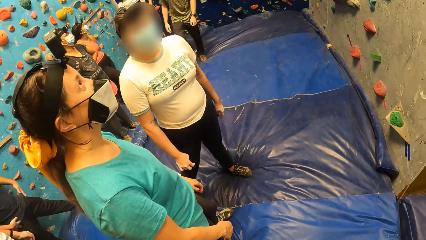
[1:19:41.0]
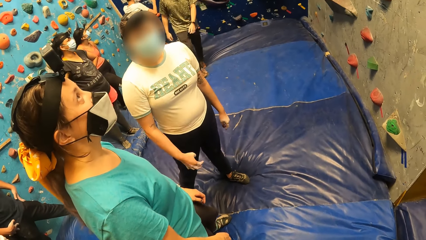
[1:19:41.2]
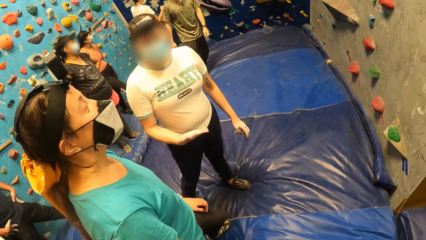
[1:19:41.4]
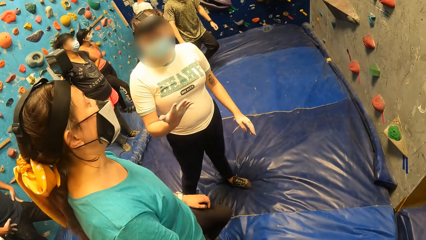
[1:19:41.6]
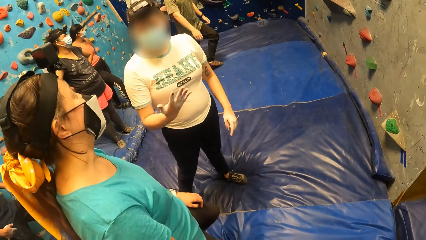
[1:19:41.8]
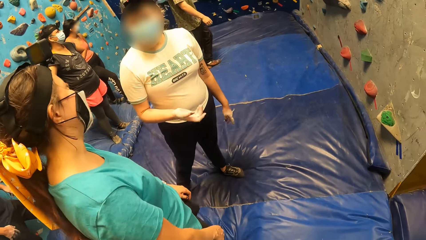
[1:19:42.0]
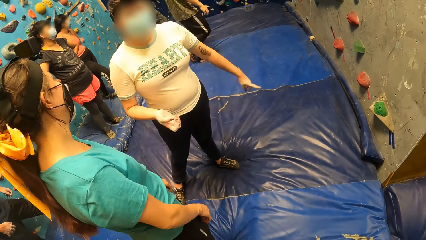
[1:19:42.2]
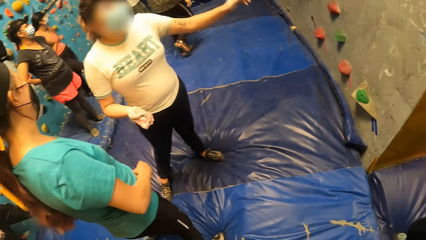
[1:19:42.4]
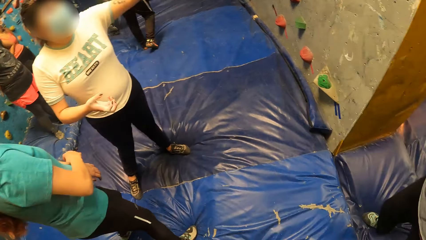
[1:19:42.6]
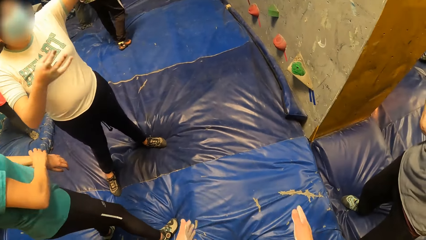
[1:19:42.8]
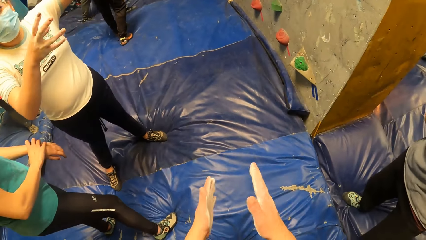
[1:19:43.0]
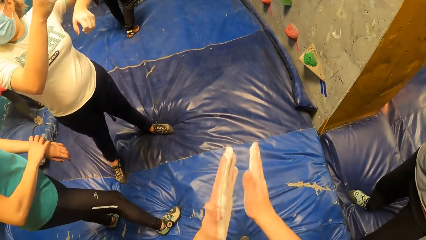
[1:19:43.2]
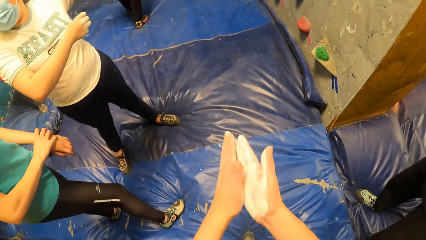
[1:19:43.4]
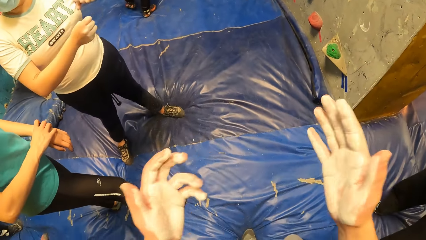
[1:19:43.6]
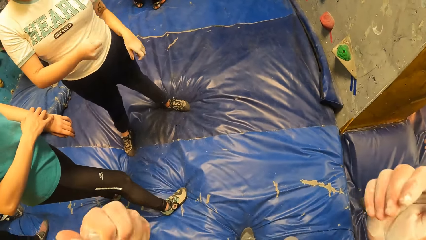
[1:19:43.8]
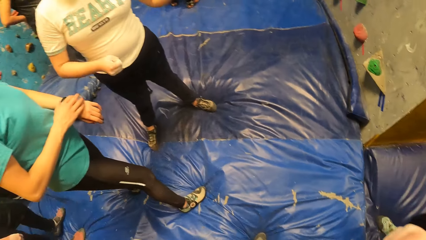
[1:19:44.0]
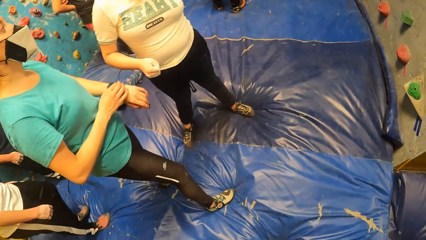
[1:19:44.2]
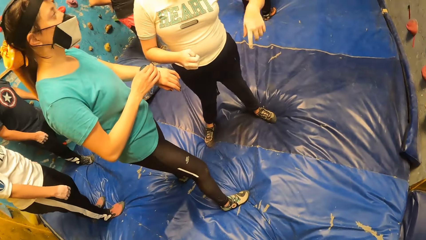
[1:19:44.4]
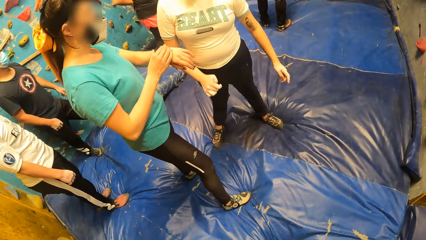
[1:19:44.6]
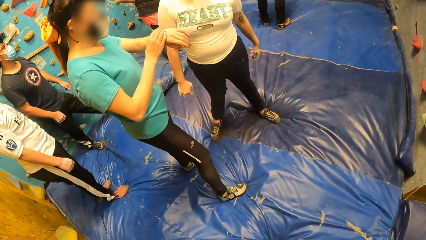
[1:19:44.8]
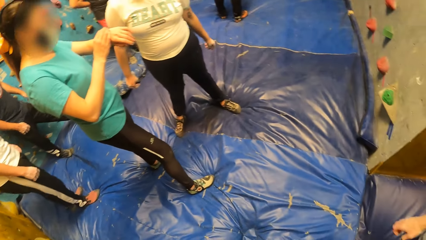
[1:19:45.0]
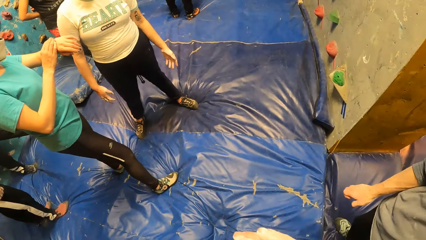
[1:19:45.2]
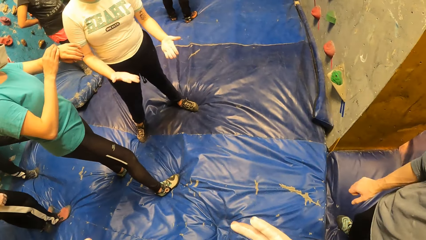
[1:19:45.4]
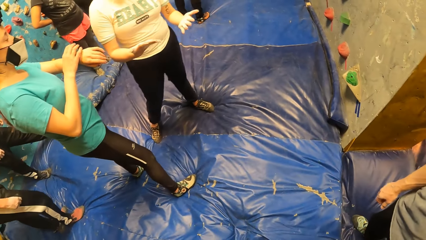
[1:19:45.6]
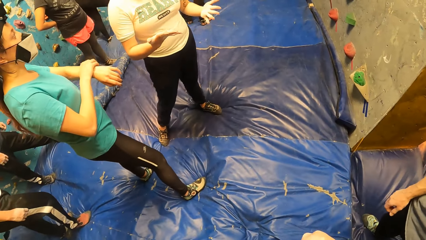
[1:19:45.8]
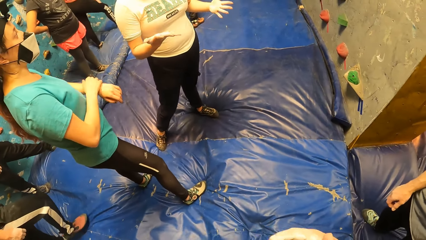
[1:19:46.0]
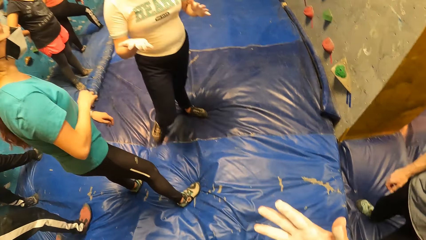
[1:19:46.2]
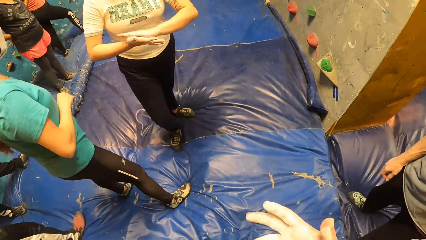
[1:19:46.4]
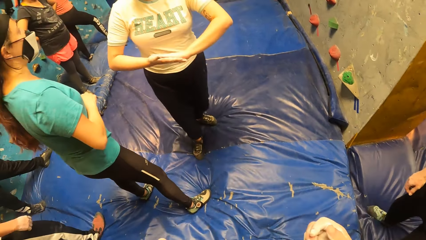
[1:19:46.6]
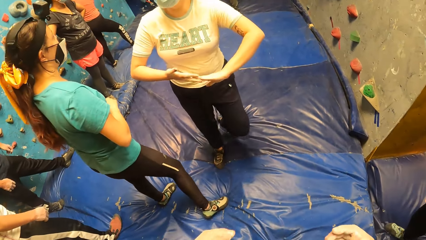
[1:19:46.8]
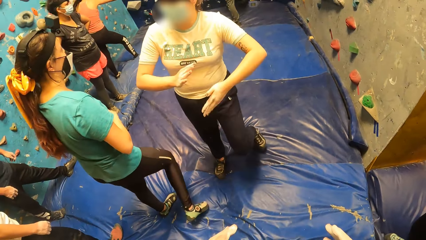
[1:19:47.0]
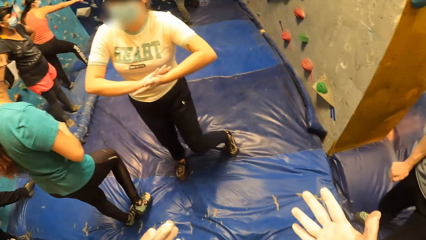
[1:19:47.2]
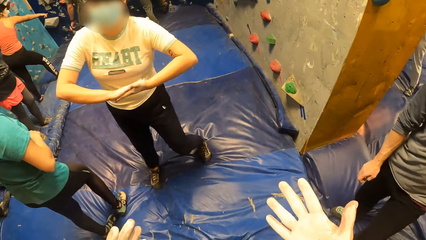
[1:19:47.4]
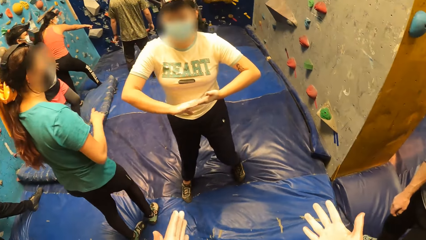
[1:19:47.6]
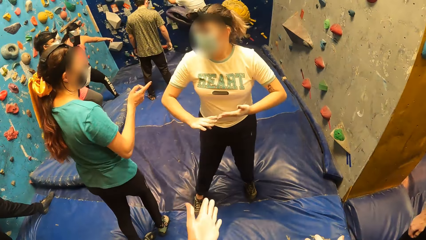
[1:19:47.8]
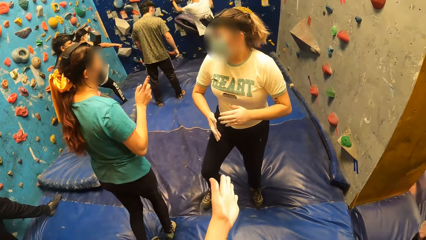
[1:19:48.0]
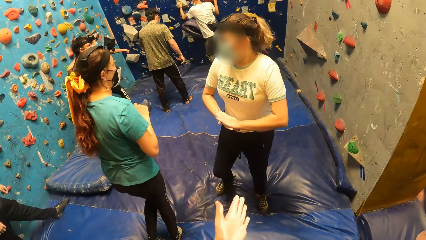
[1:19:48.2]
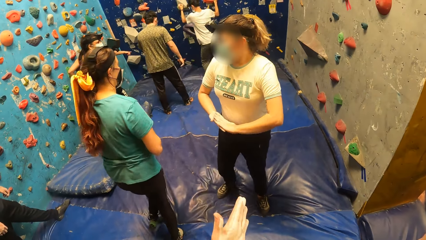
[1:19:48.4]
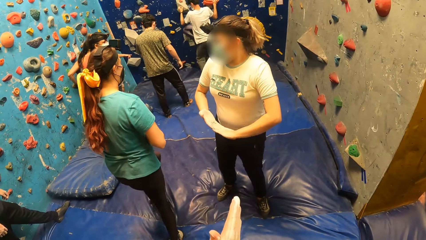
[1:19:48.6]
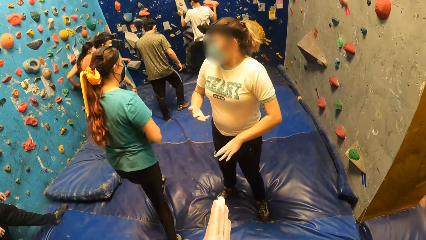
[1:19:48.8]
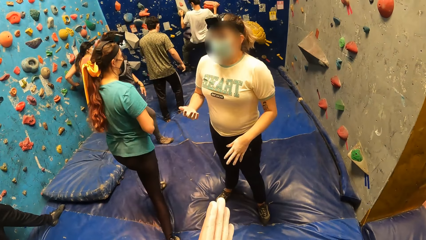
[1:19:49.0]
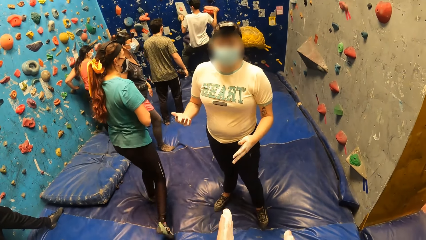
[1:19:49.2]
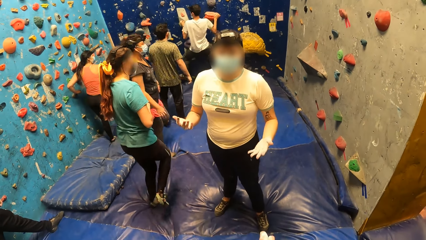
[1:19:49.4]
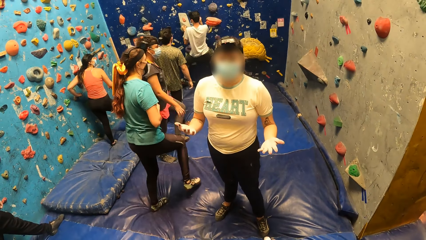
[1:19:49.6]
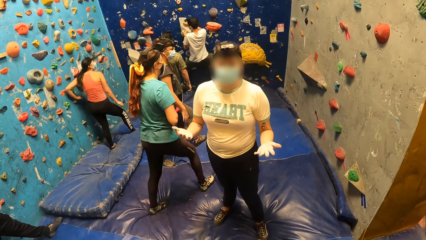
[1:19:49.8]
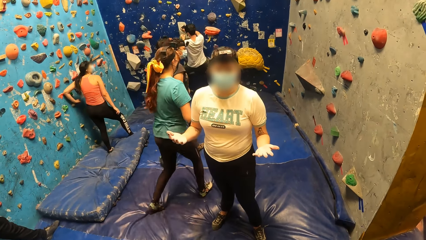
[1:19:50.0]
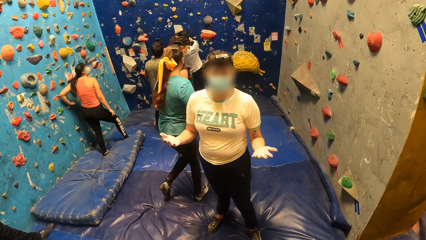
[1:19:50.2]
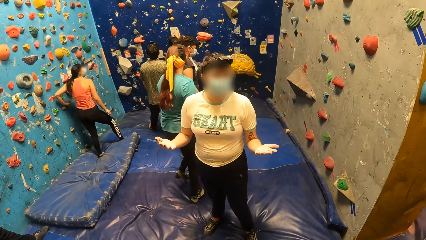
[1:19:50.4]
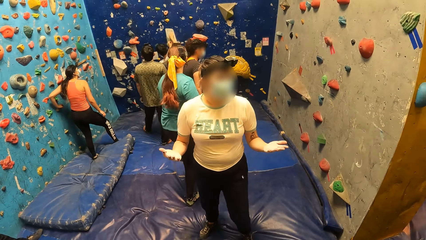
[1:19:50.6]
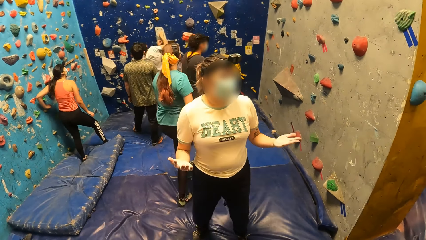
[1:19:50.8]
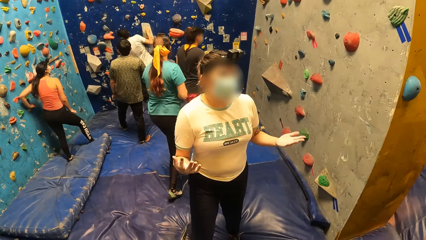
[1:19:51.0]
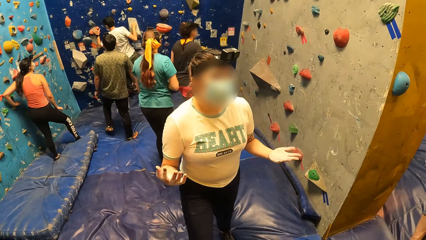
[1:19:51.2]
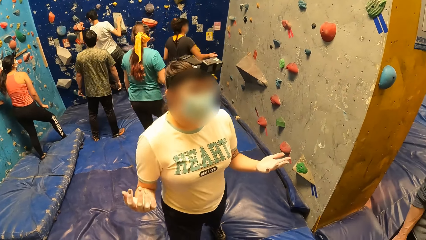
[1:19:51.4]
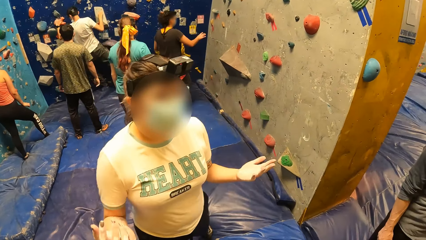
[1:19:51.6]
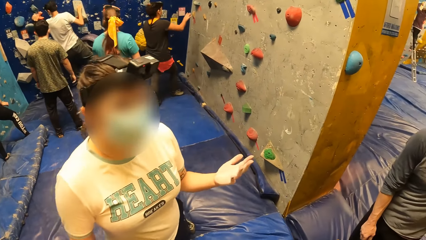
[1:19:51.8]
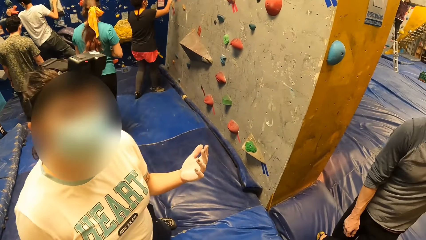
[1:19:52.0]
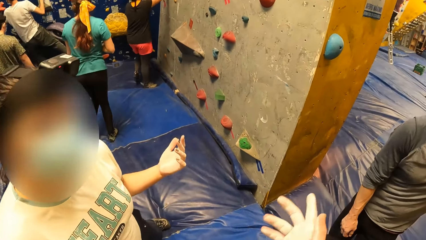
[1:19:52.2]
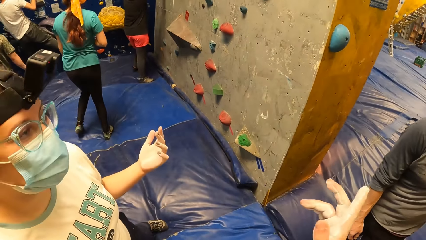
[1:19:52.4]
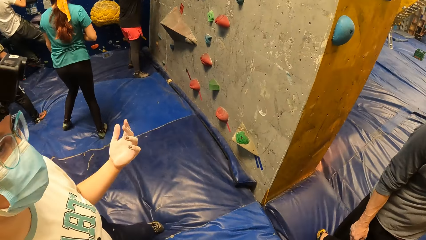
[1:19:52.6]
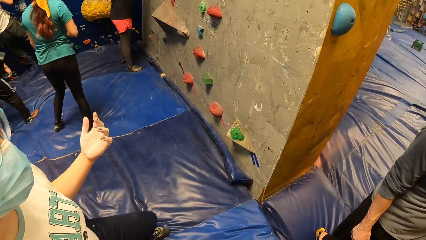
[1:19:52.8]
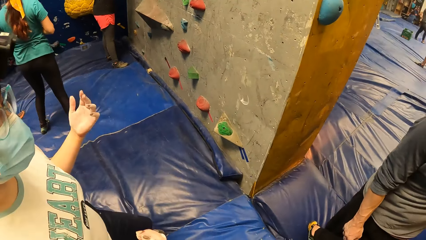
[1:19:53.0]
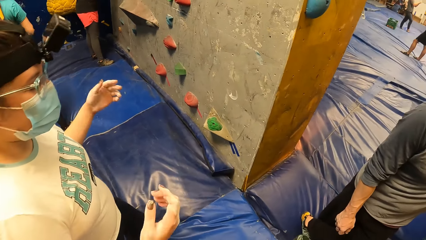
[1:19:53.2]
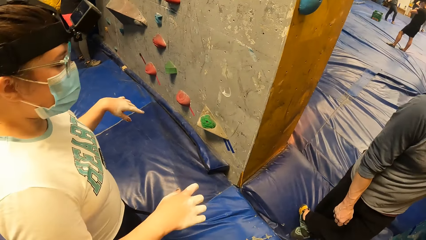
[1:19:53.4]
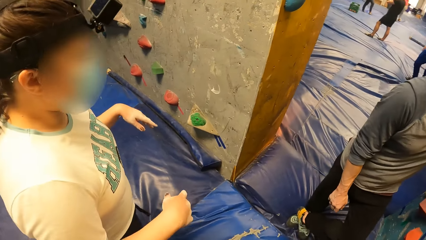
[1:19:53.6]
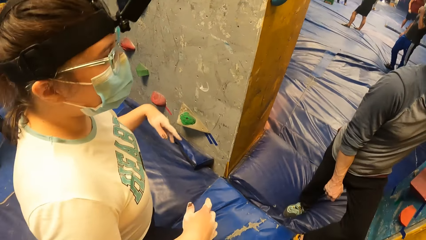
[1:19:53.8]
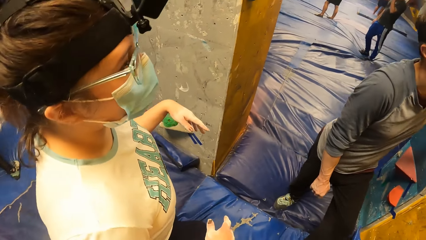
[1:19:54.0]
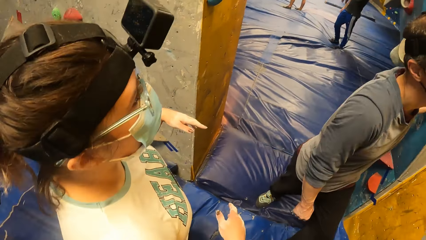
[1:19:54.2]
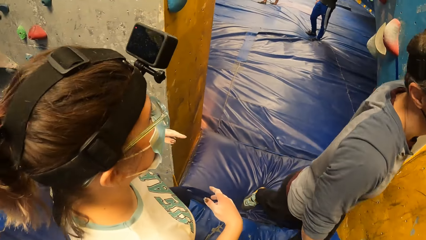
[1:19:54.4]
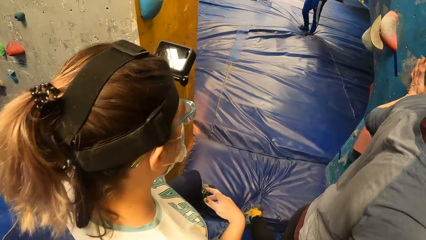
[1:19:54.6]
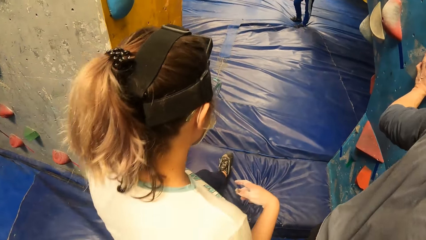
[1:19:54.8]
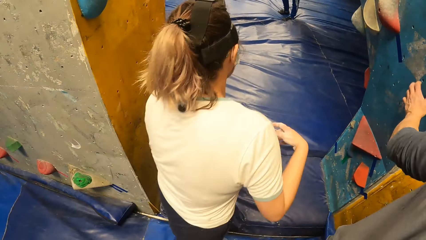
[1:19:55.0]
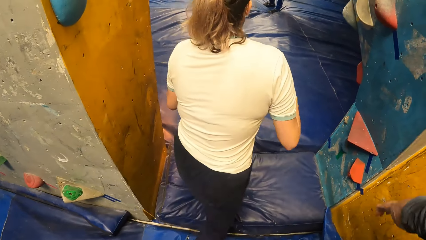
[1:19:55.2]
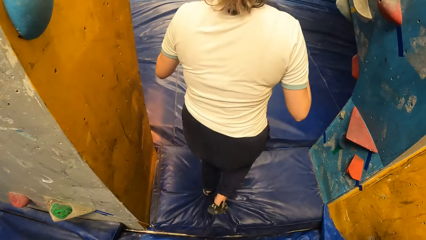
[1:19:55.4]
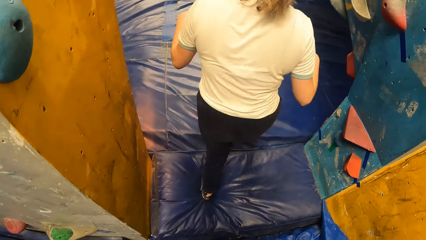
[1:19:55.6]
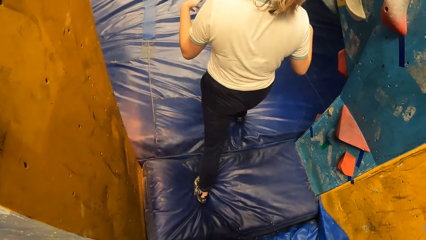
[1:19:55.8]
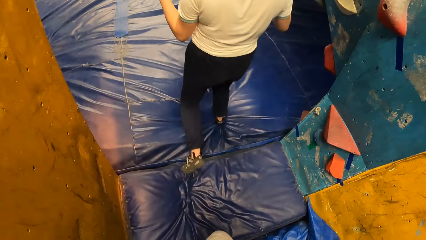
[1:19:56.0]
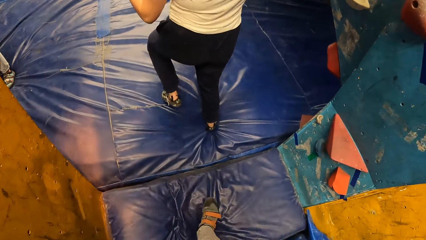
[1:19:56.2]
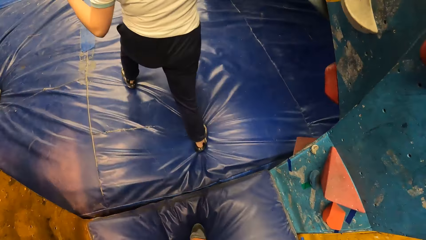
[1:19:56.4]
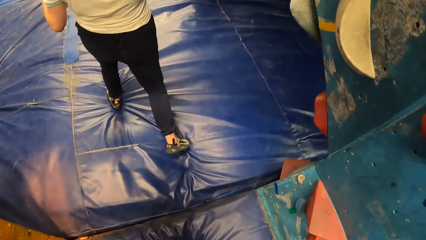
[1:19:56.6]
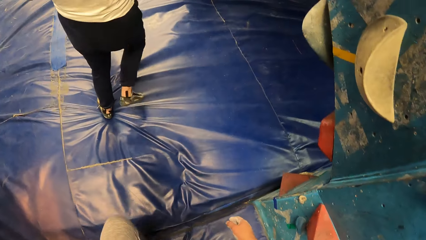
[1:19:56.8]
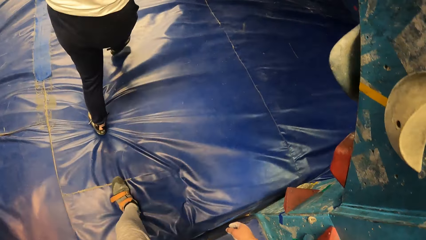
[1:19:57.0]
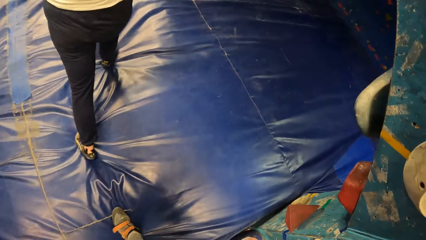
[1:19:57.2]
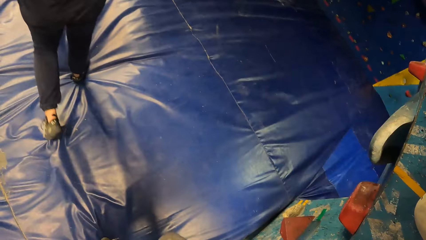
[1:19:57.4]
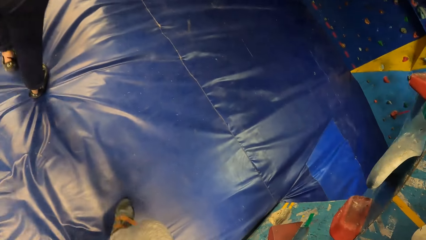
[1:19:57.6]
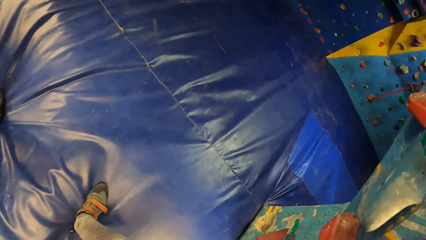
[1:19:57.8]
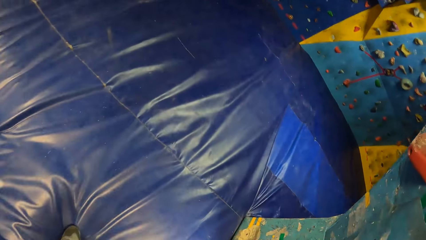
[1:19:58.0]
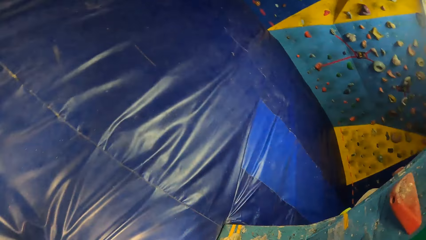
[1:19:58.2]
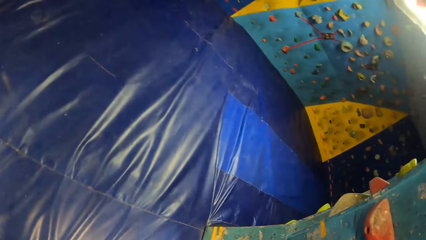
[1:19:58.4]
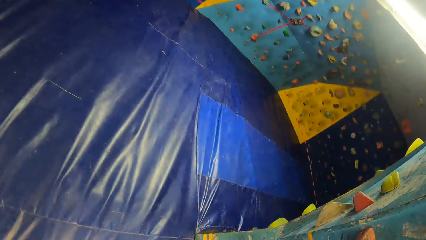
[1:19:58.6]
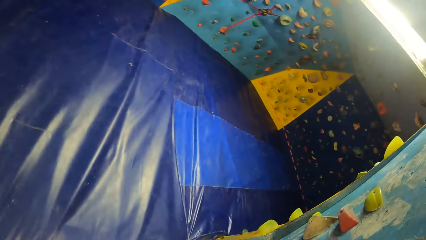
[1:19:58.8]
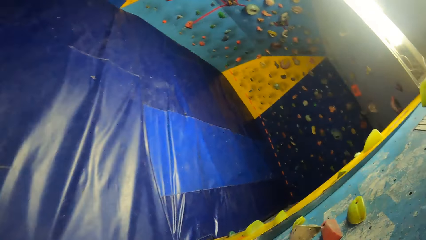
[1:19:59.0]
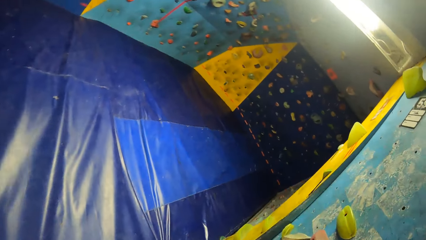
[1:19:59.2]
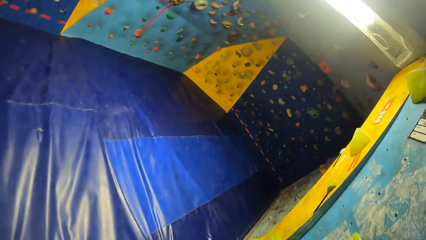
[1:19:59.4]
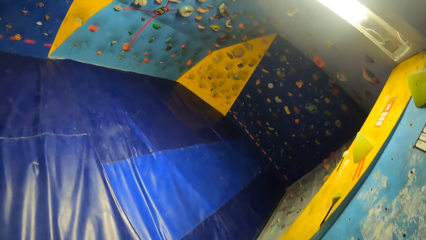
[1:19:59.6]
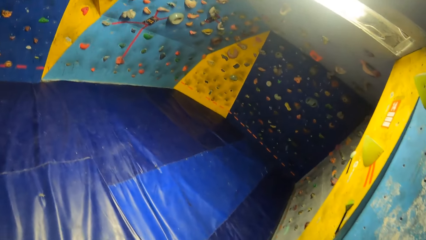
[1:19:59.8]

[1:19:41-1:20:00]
The camera wearer looks around. He moves the hands, claps the hand, looks around, folds his hands, moves the hands and checks both hands. A lady steps forward. The camera wearer rubs his hand. He points to the right. He walks around. He steps forward.
